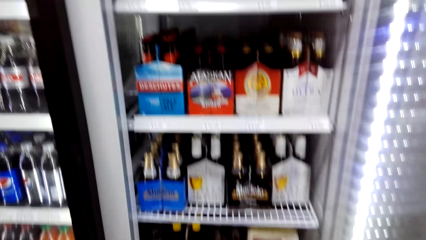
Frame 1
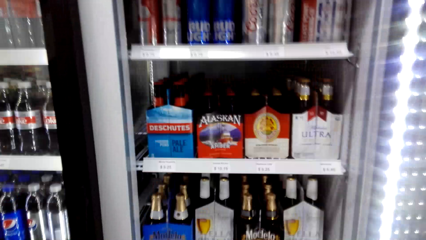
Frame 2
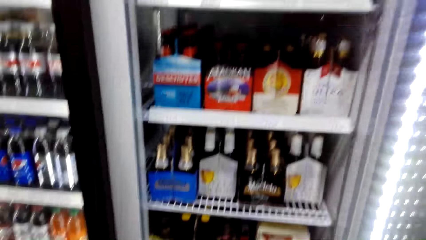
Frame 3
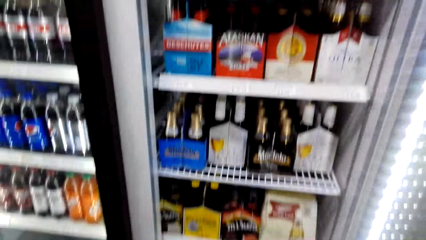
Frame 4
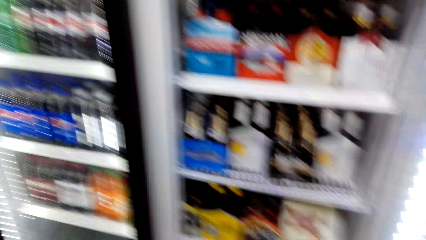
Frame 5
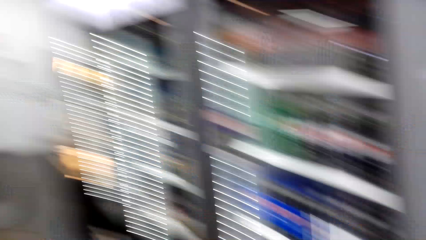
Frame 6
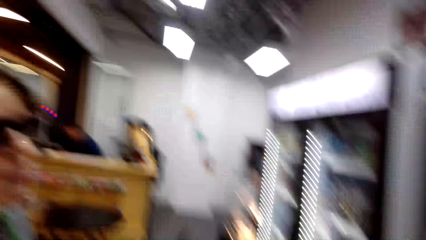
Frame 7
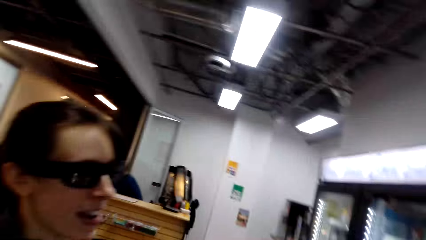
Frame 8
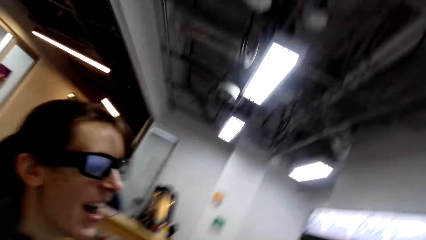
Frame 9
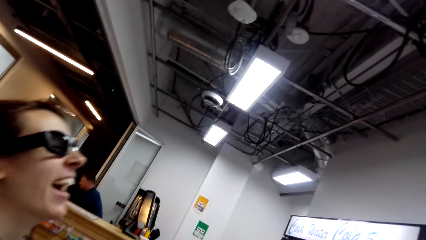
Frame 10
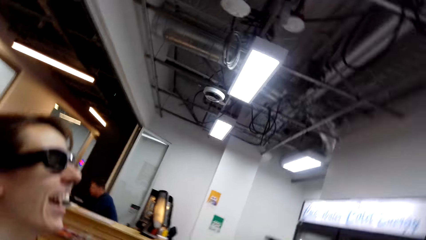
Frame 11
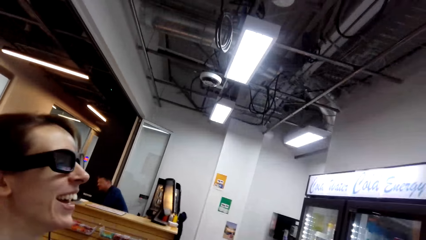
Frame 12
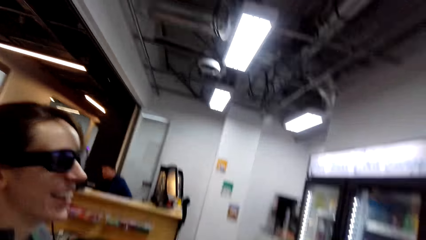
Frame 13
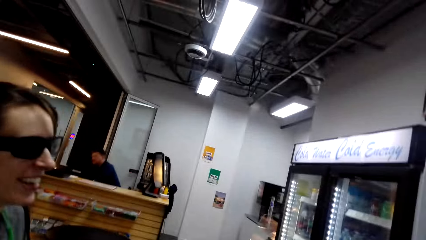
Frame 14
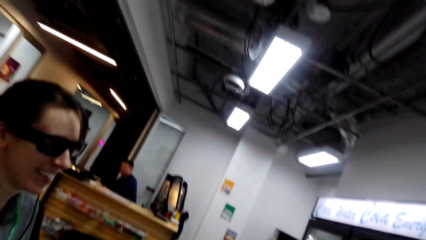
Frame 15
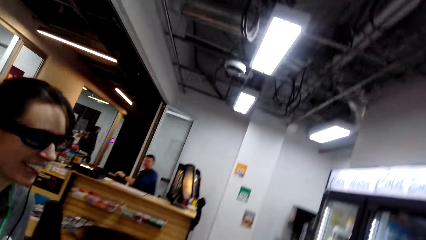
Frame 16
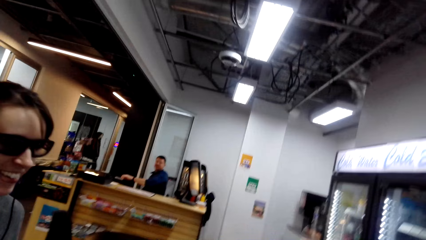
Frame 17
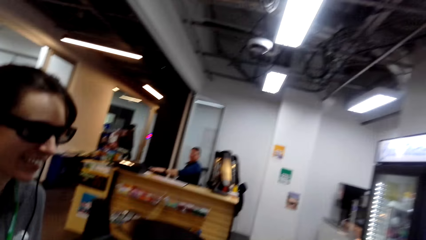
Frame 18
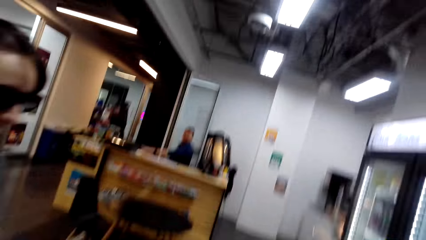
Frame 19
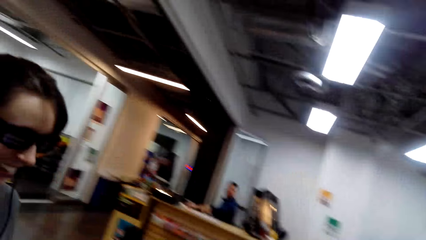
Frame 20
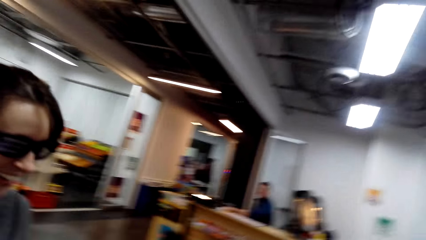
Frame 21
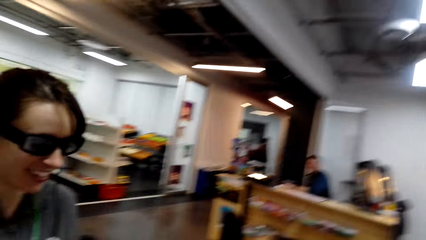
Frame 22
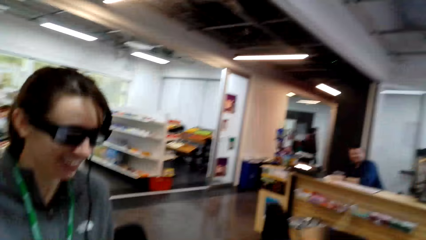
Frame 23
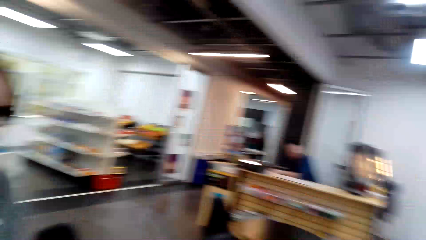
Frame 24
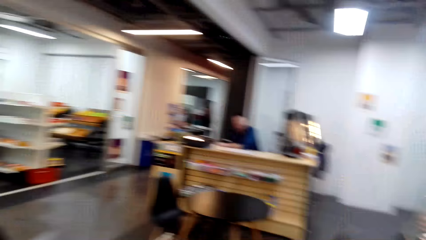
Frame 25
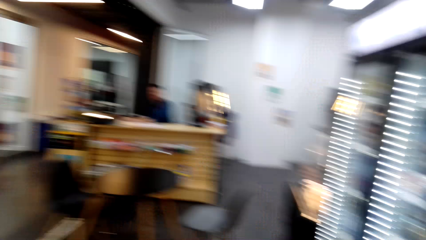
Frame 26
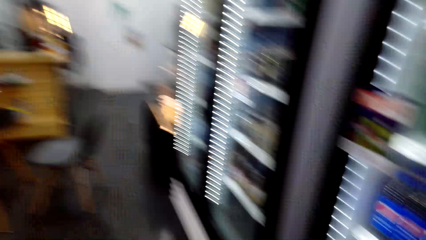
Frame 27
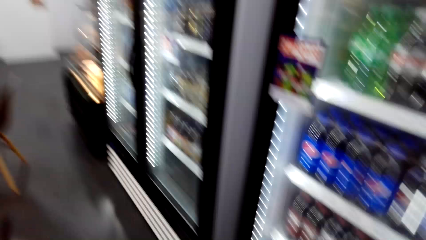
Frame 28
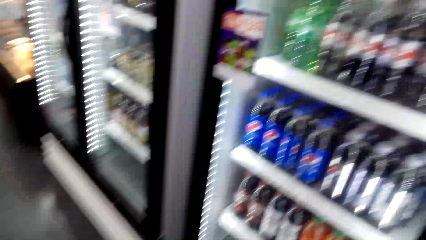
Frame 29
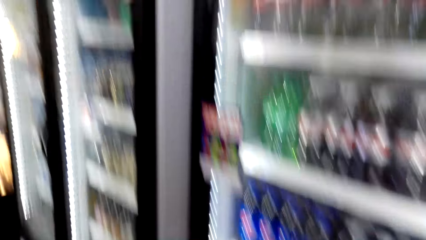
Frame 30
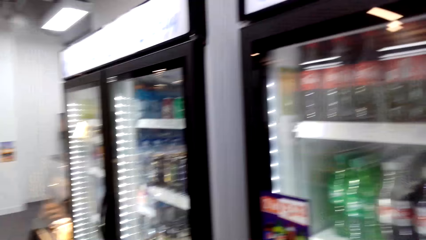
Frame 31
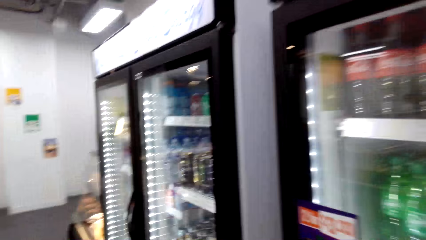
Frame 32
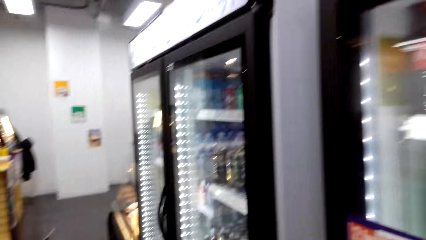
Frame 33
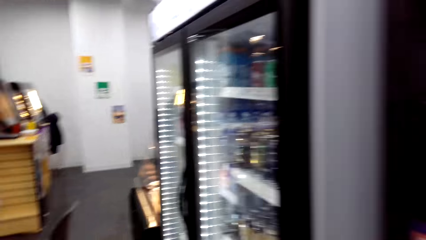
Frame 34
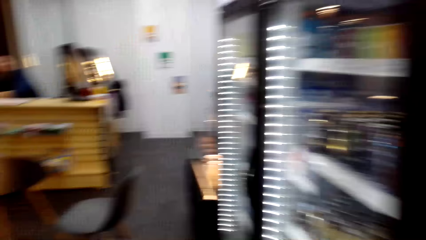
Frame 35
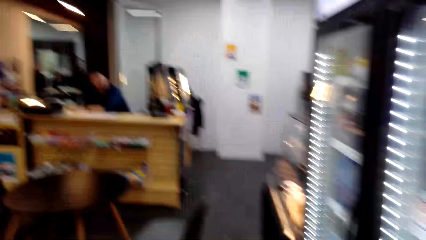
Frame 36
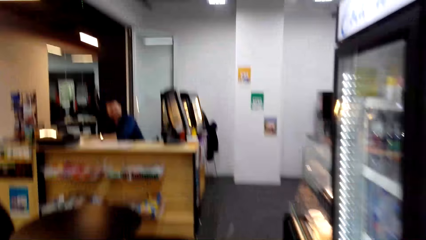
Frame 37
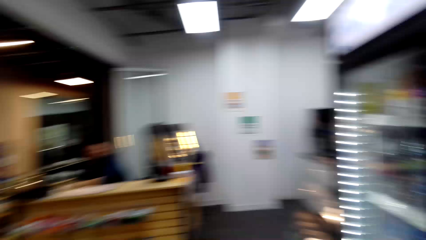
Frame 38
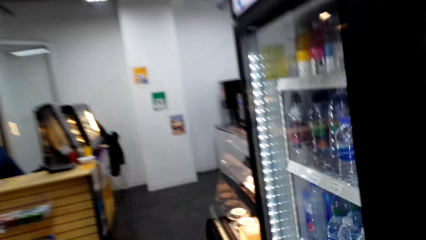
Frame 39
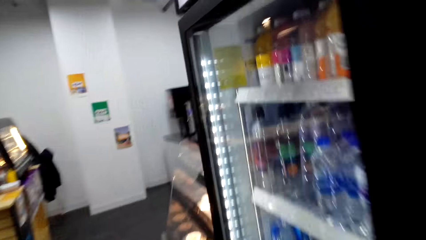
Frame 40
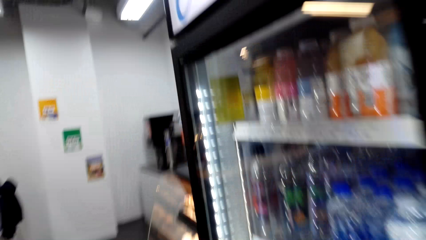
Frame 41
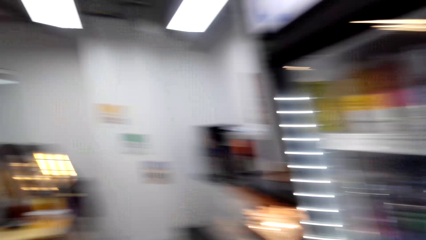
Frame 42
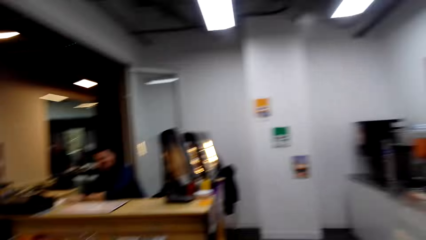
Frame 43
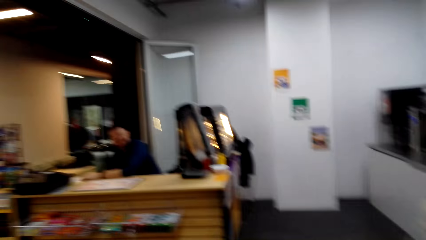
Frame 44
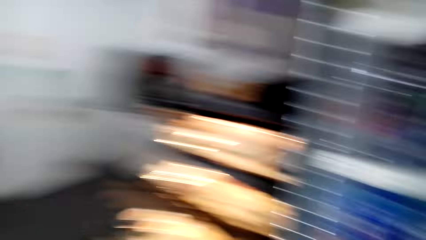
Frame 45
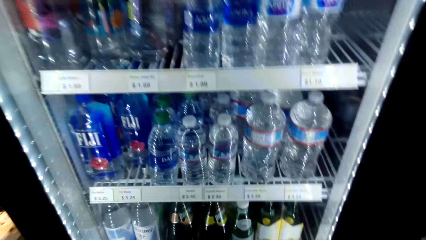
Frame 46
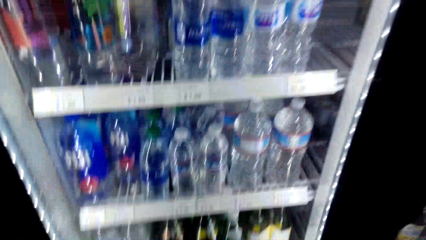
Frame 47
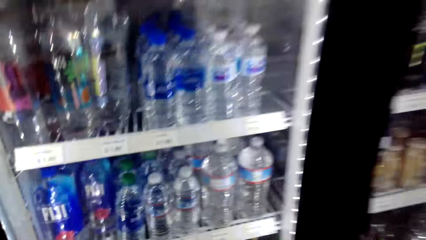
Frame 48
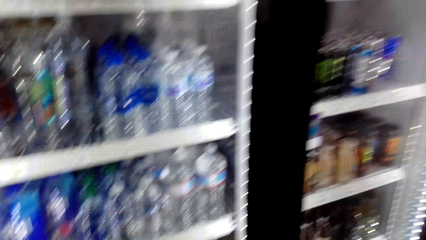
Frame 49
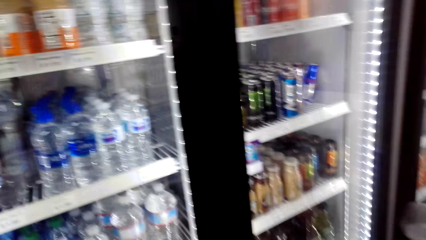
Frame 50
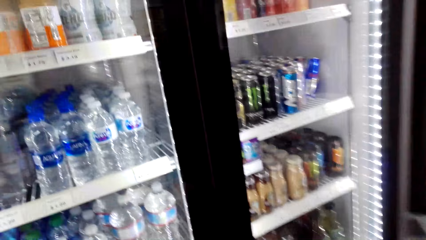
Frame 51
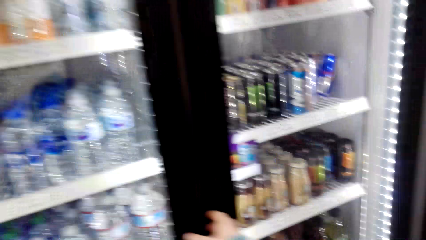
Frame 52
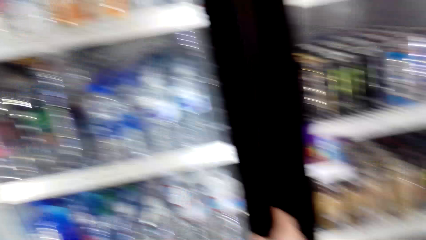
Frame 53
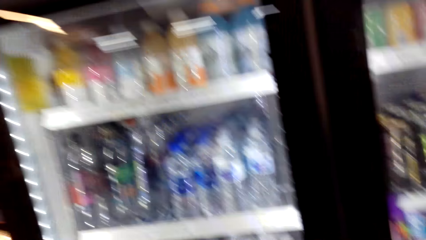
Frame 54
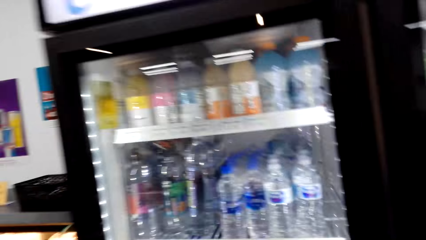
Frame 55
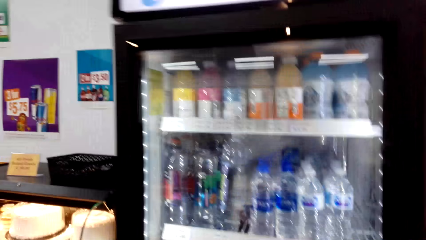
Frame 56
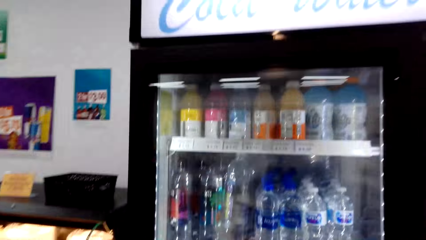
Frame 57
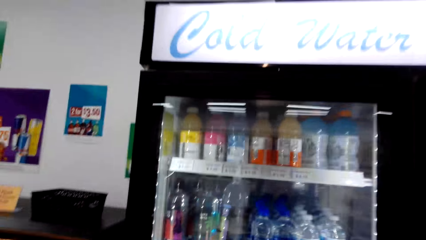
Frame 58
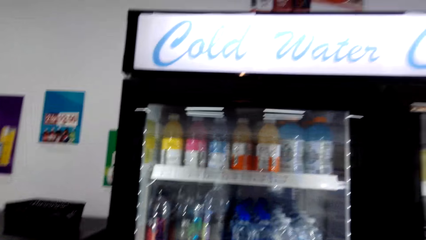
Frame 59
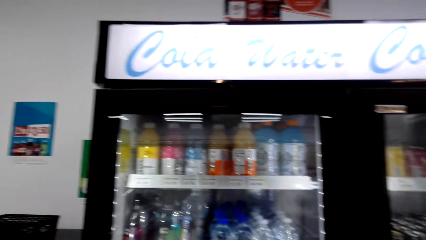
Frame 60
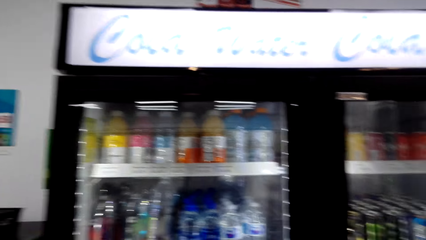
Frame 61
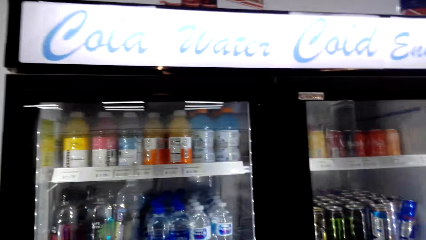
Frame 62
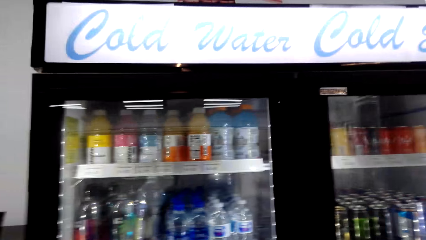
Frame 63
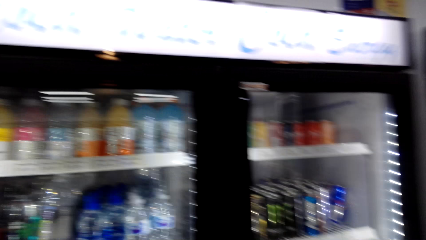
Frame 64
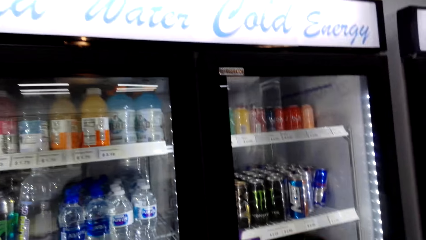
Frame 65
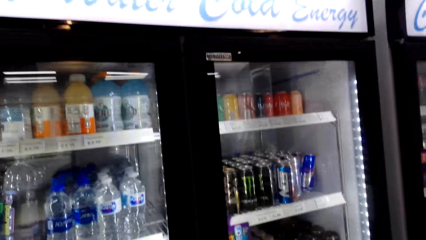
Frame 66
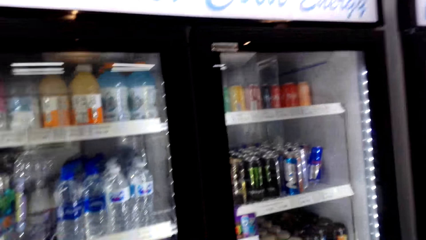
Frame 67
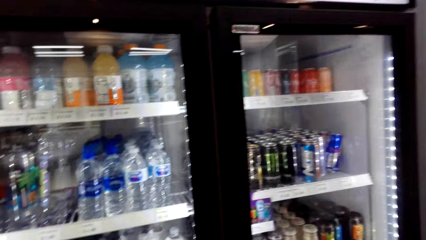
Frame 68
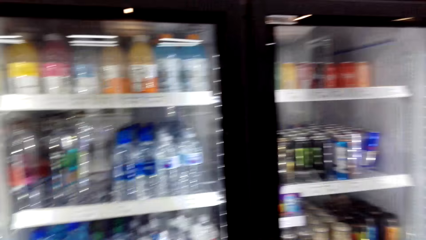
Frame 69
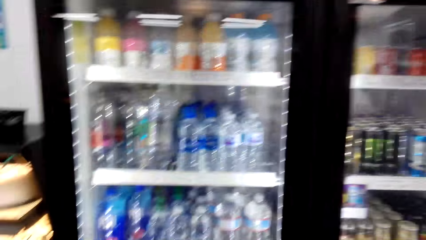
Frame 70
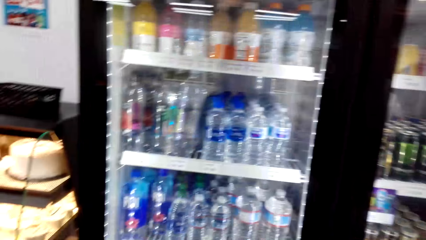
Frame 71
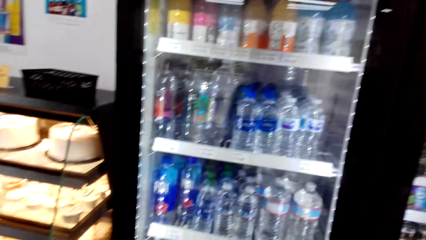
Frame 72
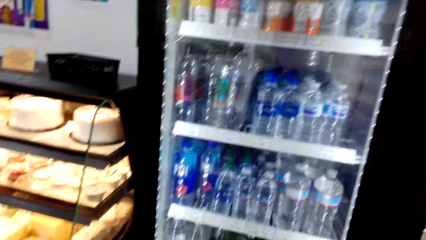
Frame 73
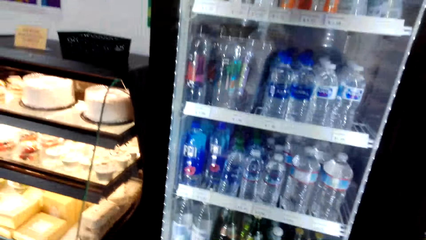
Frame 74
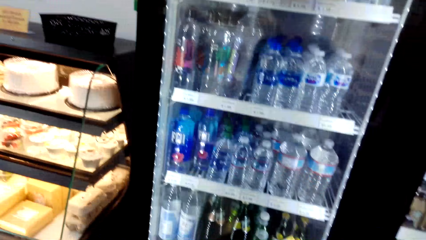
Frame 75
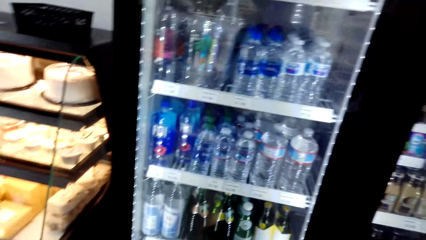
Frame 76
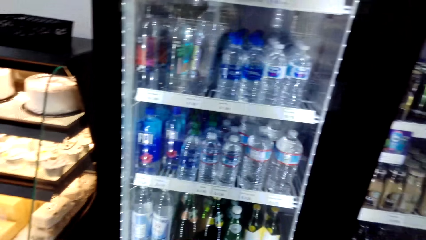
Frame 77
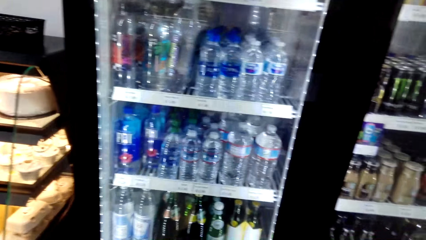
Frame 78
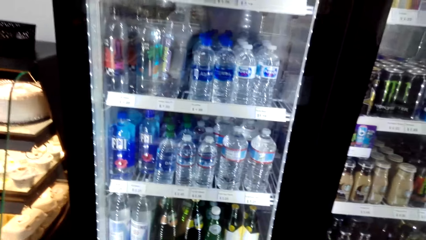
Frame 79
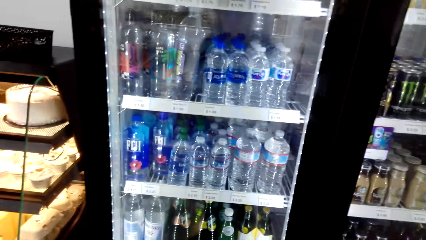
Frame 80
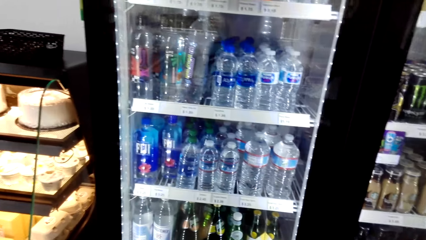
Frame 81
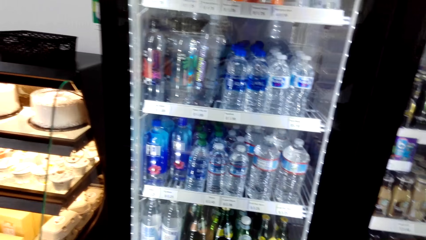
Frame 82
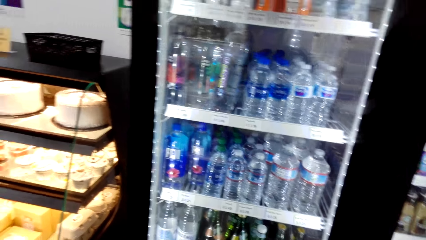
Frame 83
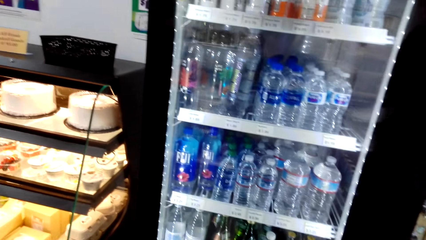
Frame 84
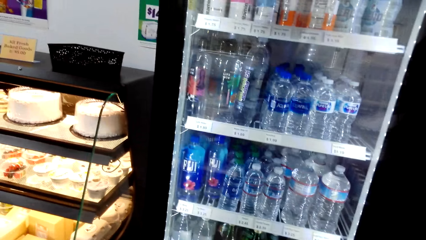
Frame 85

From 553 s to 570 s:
The camera wearer walks around. They touch the door of the fridge.
